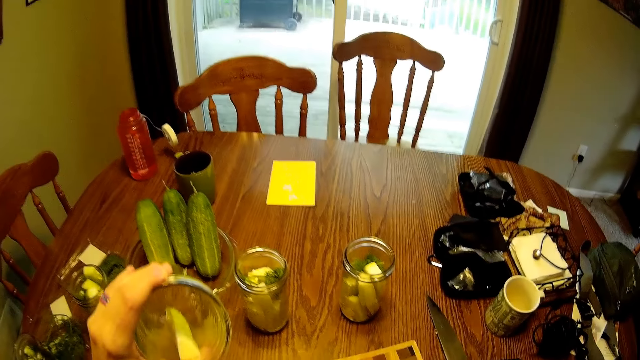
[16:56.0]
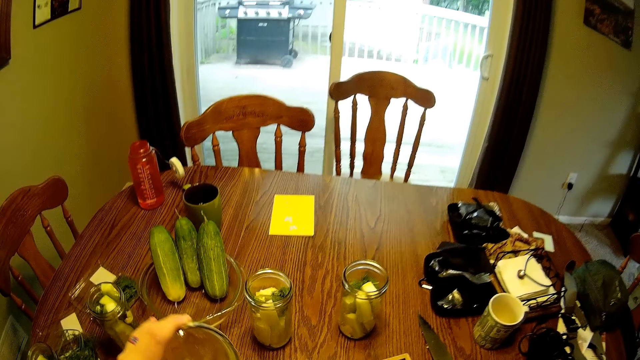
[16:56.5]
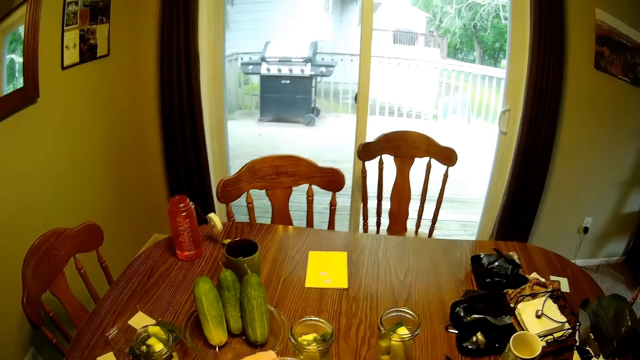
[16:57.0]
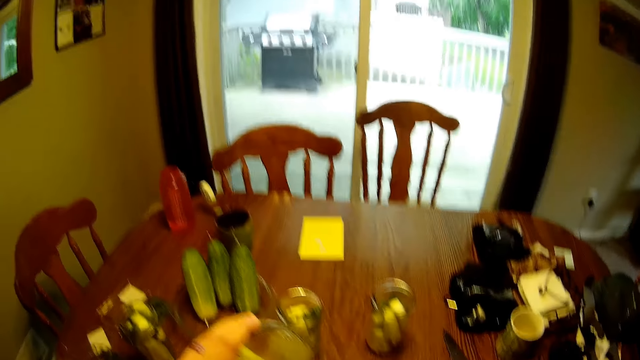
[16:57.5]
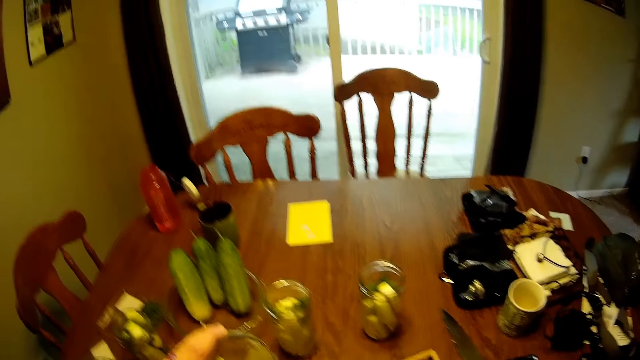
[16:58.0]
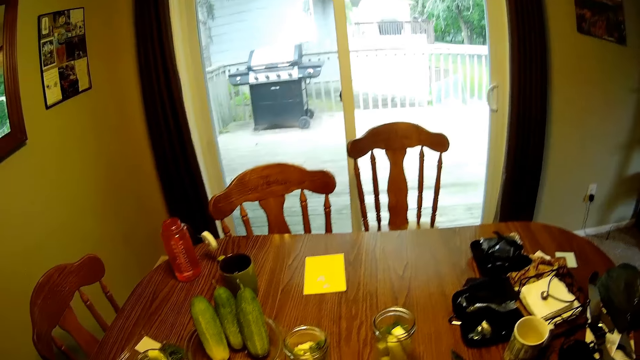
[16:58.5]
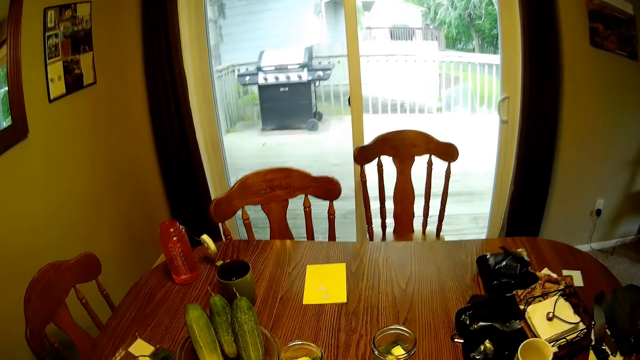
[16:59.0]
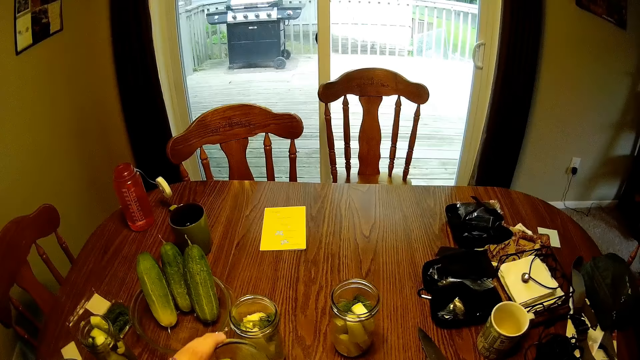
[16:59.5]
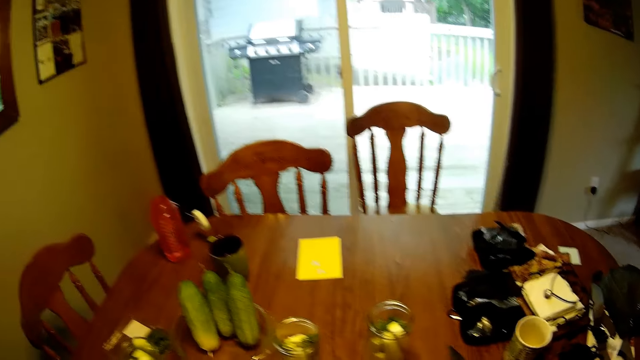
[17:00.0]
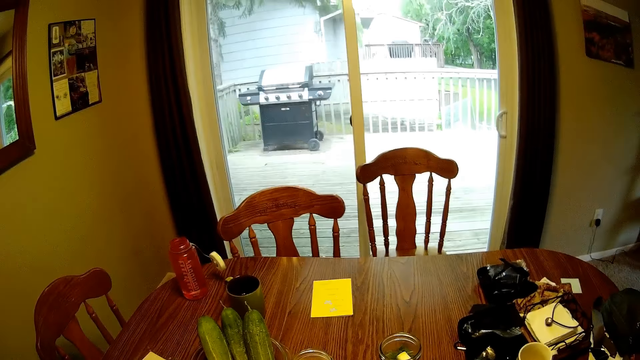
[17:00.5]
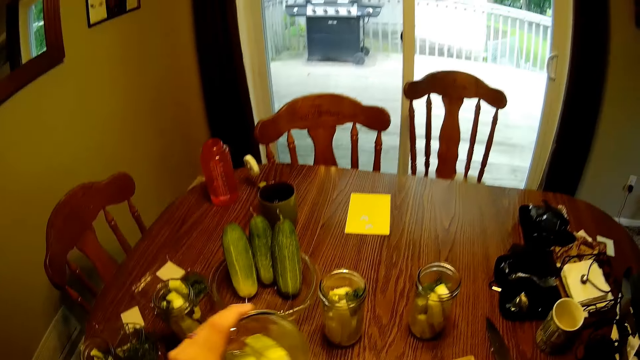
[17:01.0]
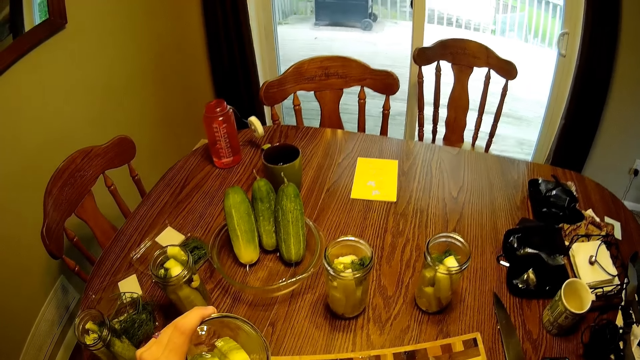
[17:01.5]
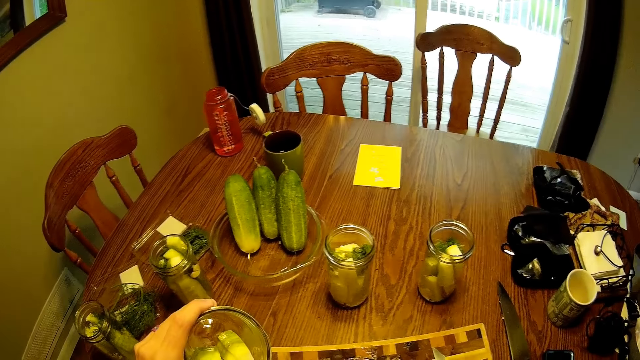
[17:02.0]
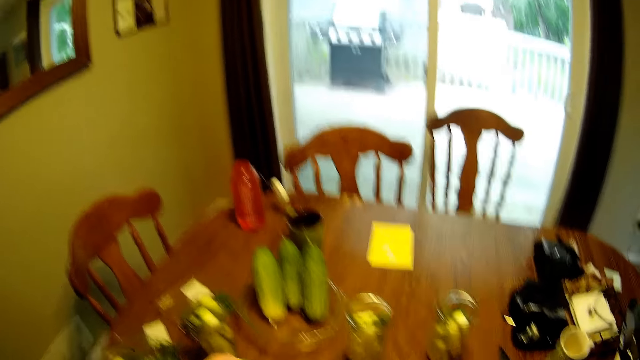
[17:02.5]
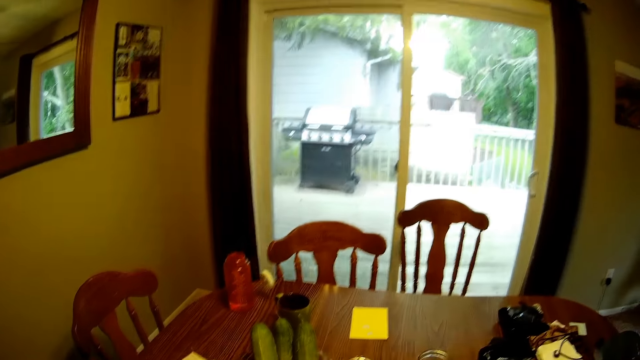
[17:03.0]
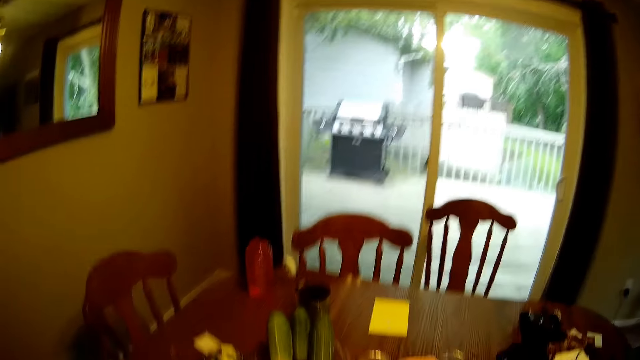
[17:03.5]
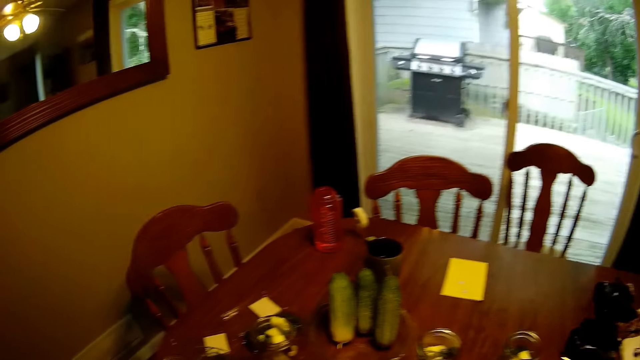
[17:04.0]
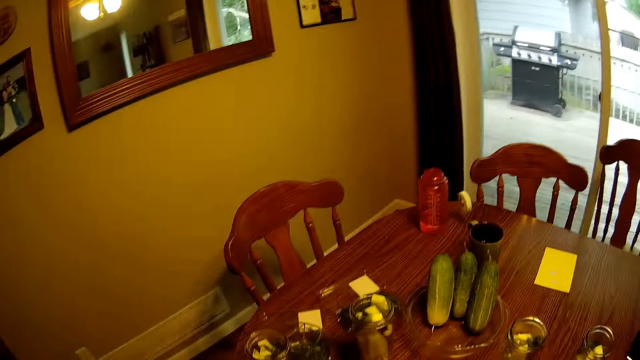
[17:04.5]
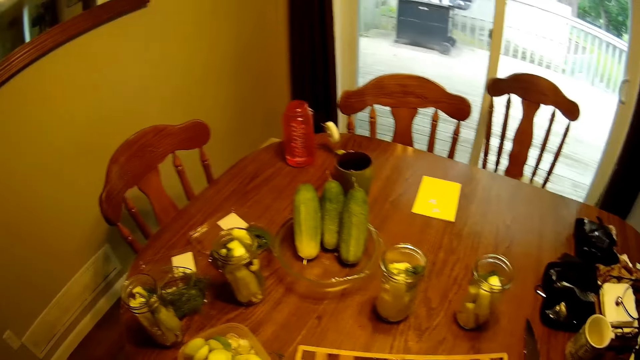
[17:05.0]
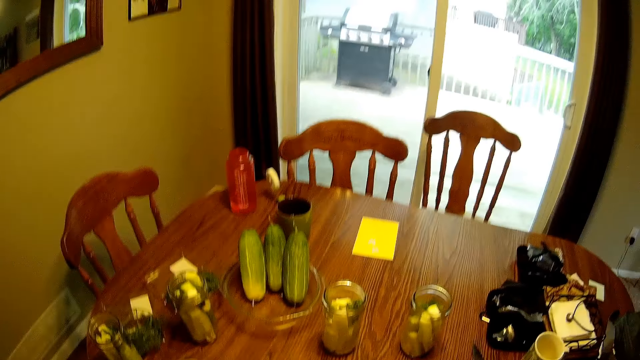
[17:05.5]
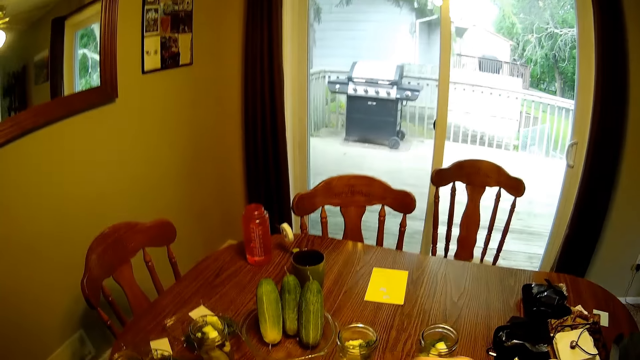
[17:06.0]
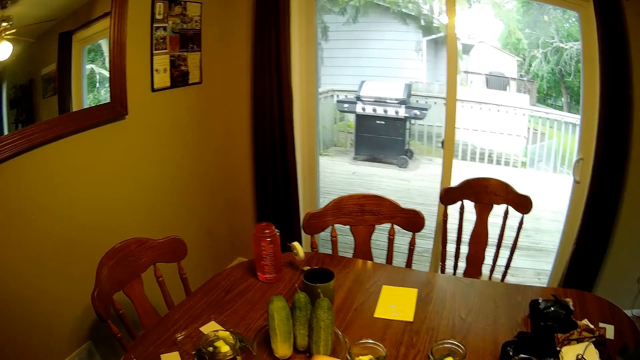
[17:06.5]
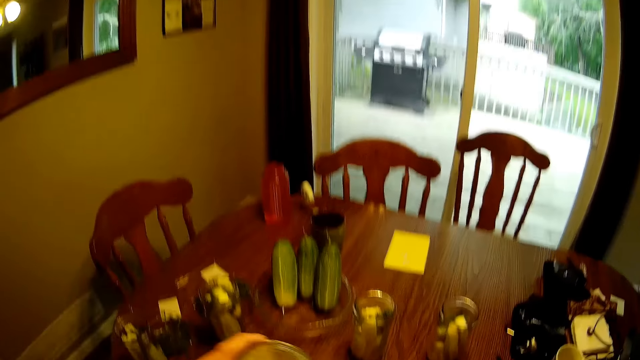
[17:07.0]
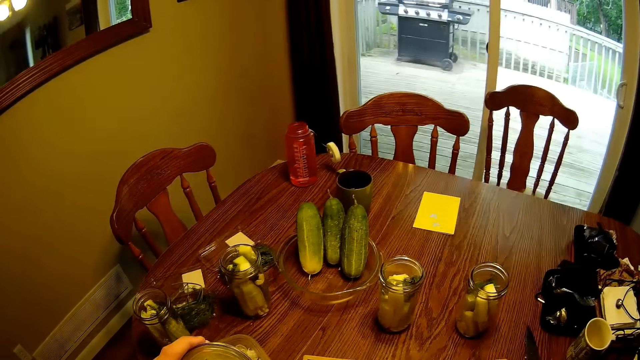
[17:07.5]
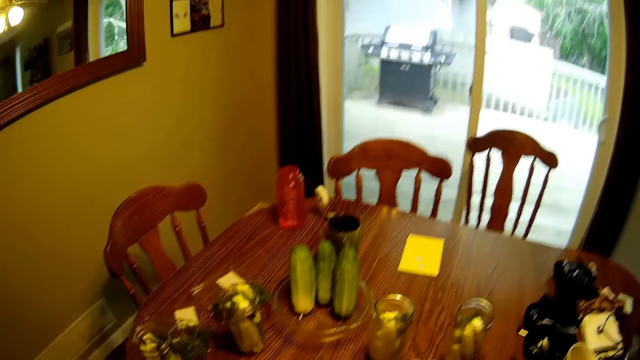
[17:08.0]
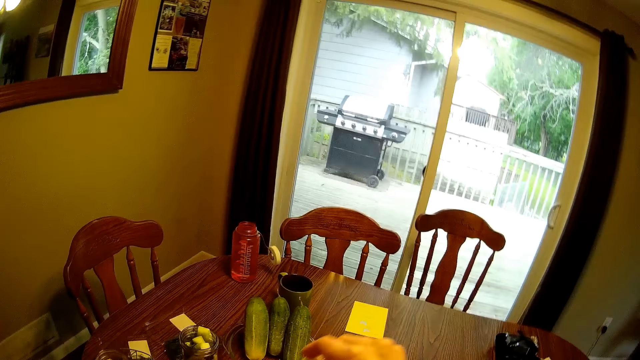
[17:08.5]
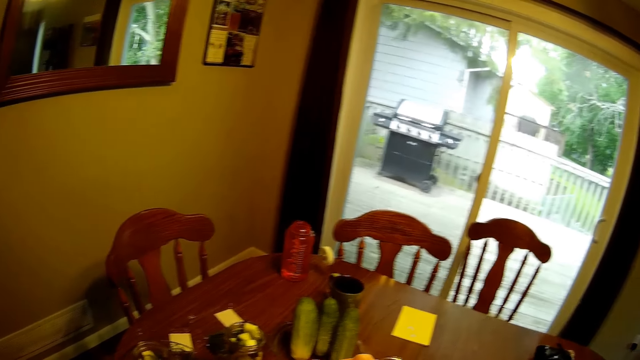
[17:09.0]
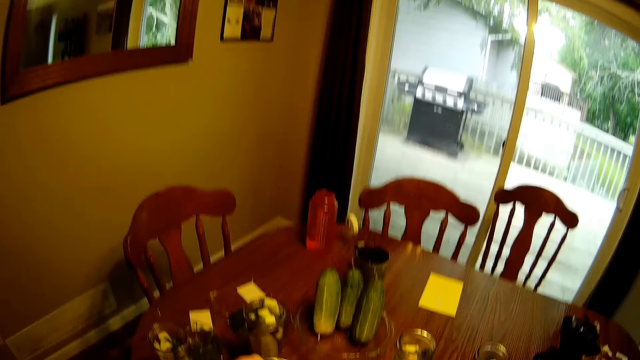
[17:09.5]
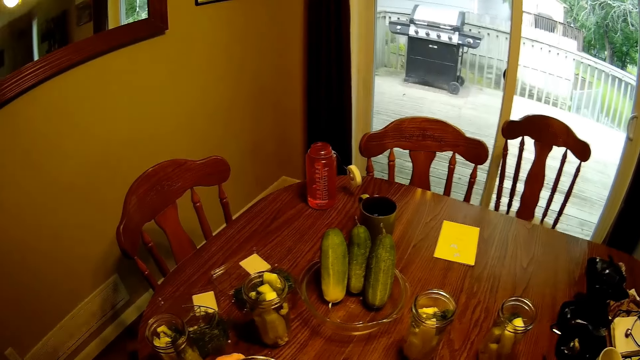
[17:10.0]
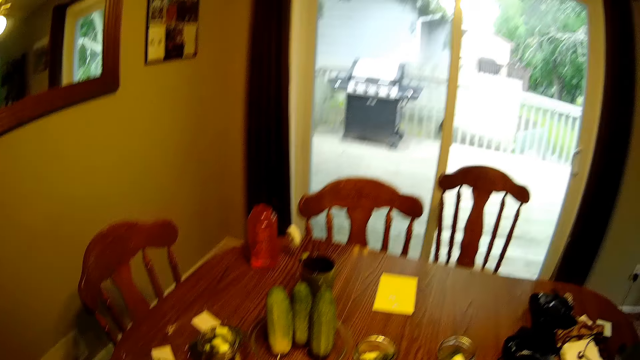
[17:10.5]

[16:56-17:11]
The camera wearer puts something in the glass jar. They look around the room. They hold the glass jar. They look around the room. They drop cucumber into the glass jar repeatedly.

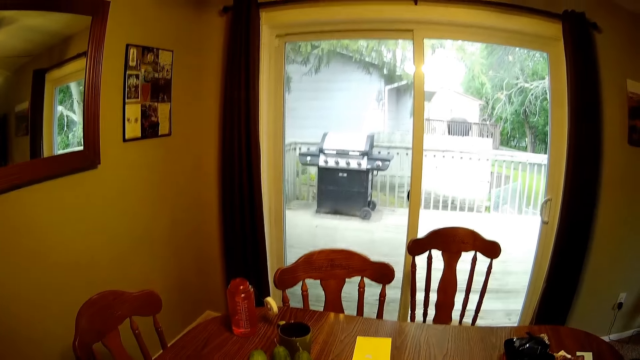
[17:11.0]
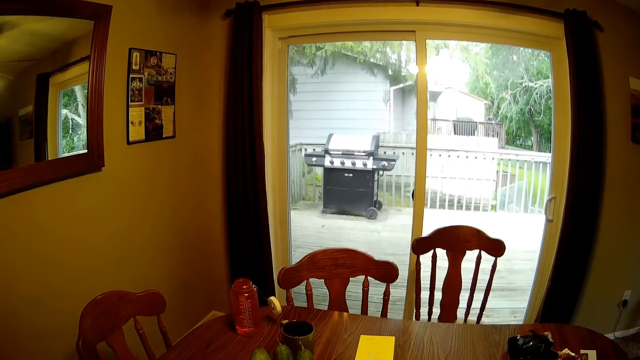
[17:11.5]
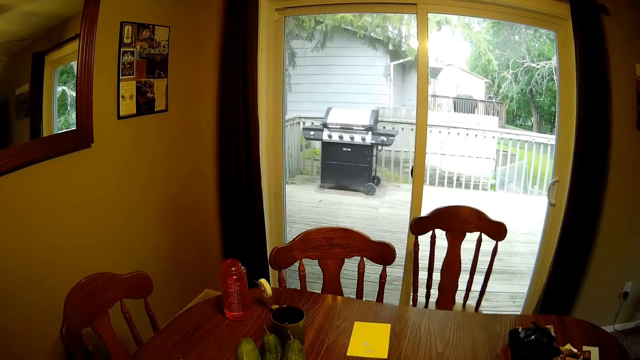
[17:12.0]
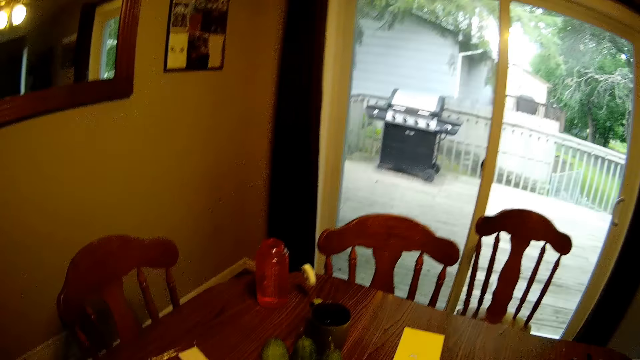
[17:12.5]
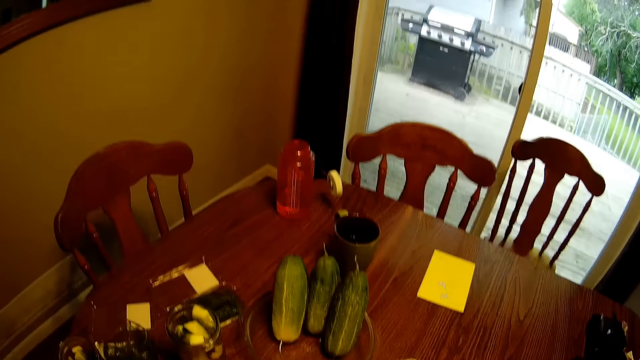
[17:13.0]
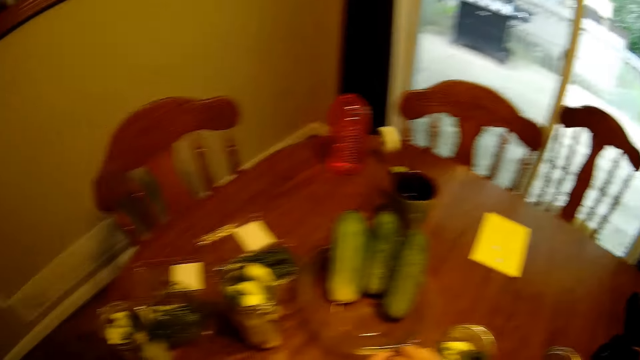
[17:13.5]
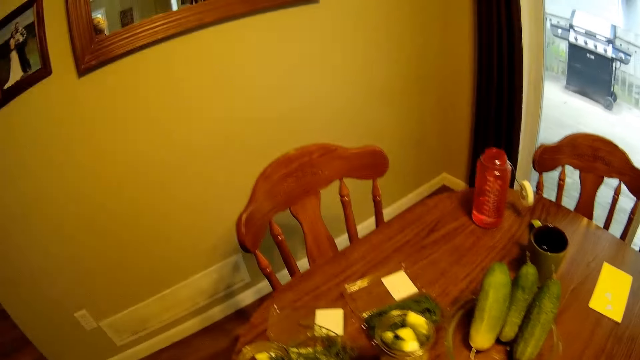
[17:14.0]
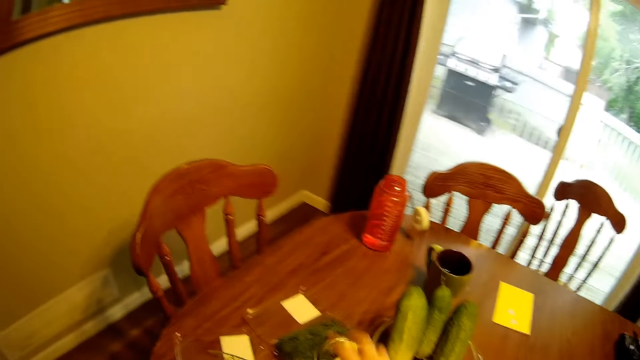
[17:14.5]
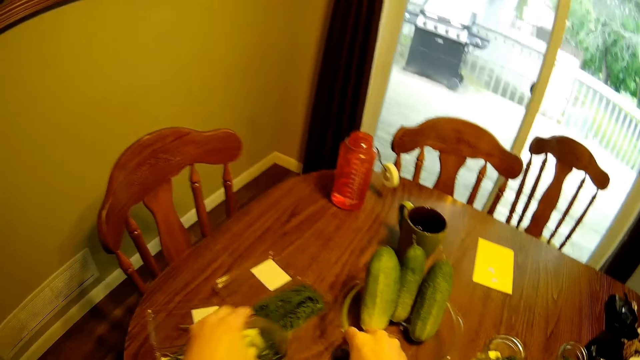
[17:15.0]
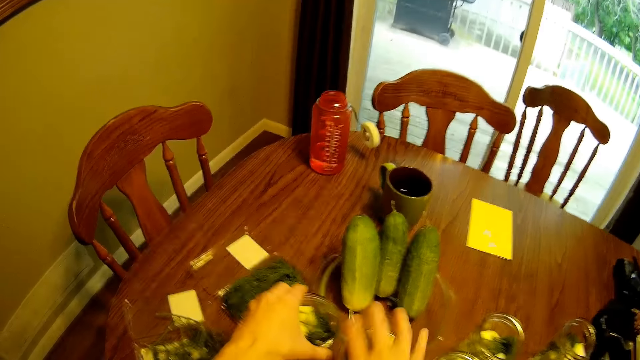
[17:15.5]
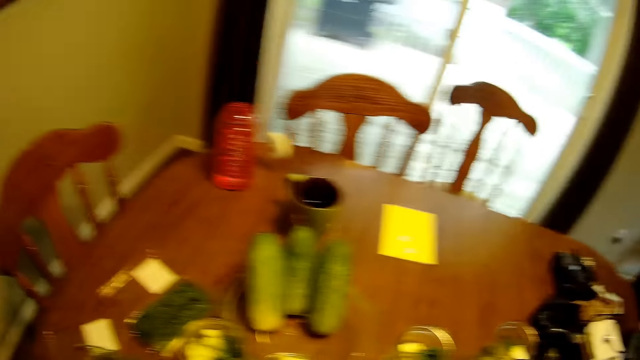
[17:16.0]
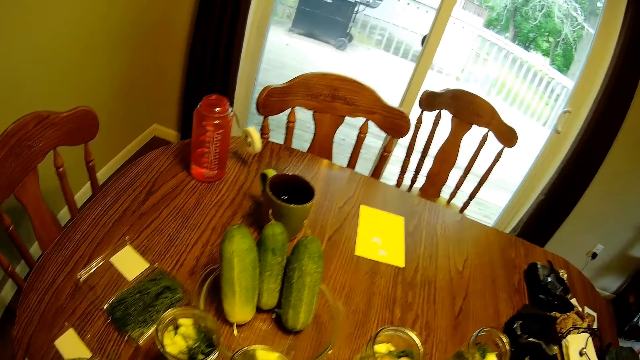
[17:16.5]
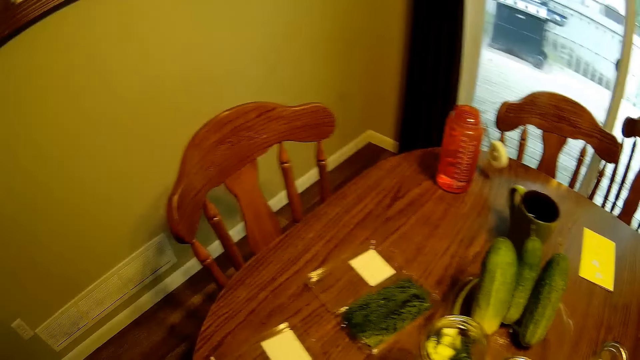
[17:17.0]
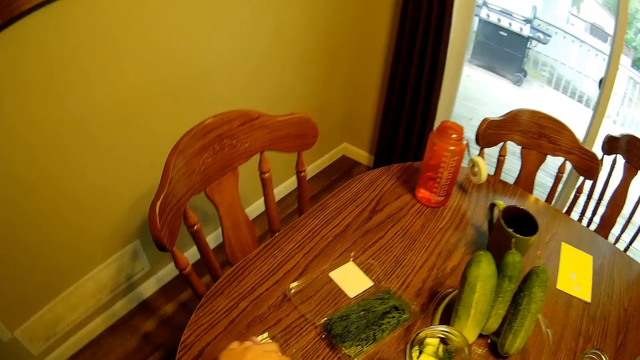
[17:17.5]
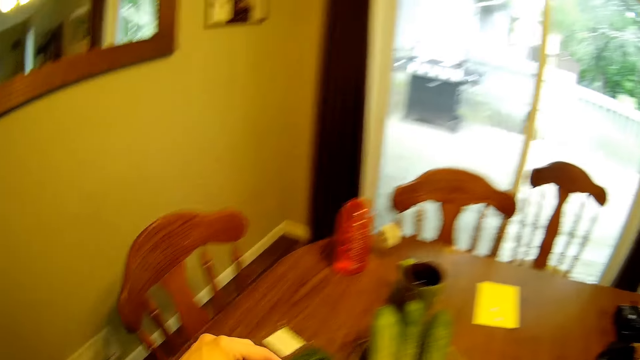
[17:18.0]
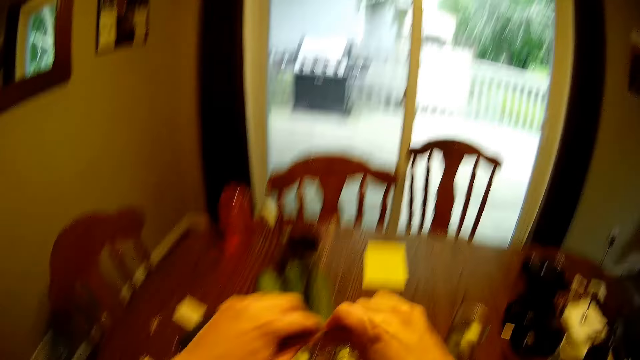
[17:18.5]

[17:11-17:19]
The camera wearer moves two glass jars with both hands. They place the glass jar on the table. They look around the room. They drop fruits into the glass jar repeatedly.
